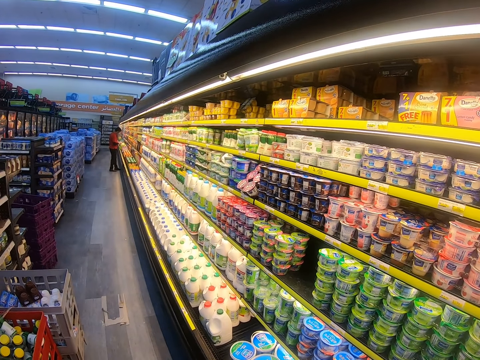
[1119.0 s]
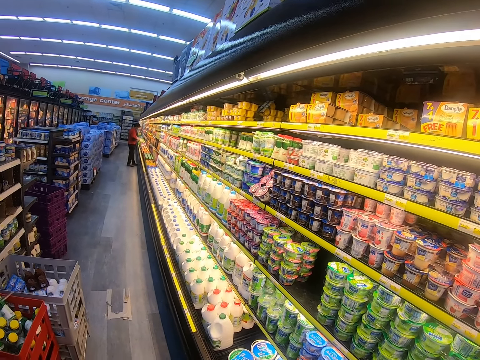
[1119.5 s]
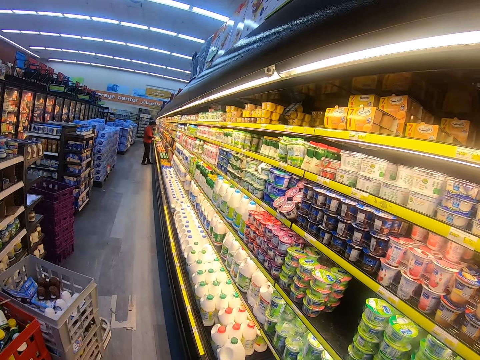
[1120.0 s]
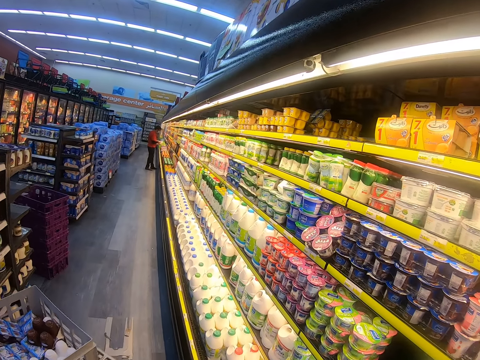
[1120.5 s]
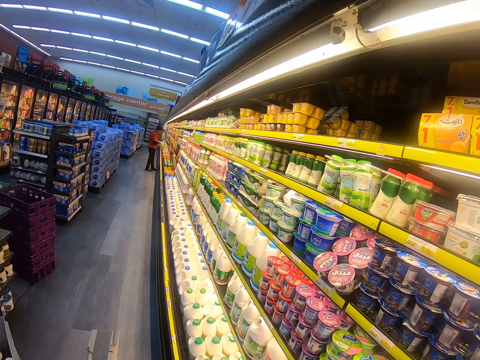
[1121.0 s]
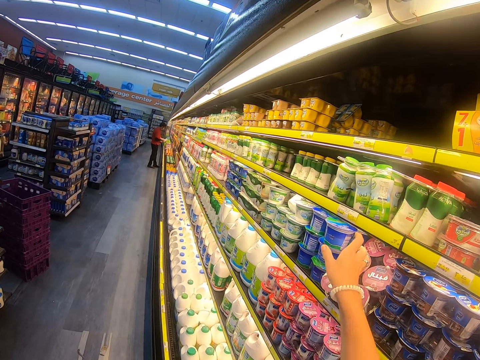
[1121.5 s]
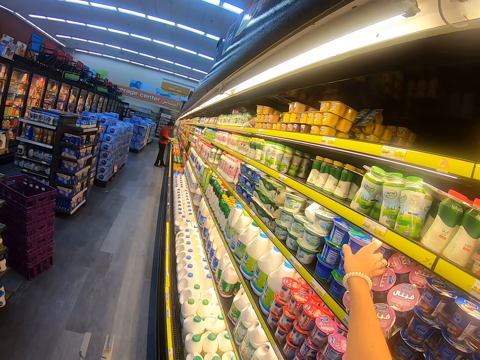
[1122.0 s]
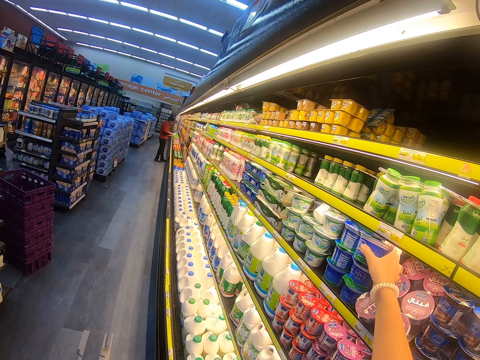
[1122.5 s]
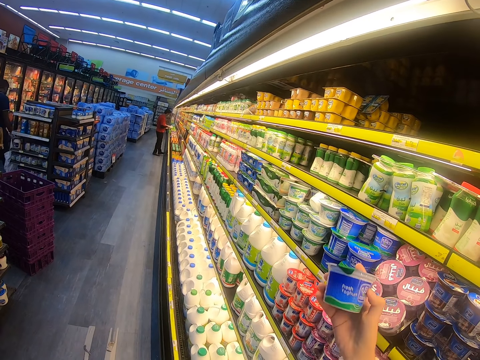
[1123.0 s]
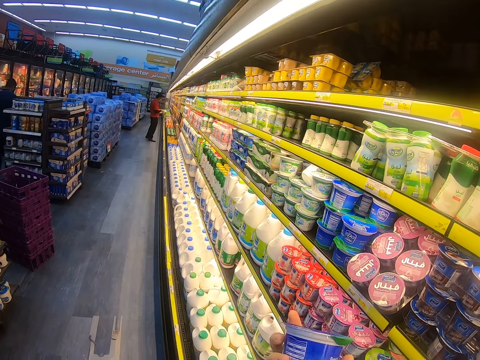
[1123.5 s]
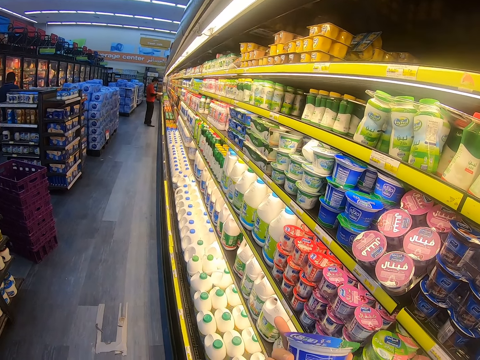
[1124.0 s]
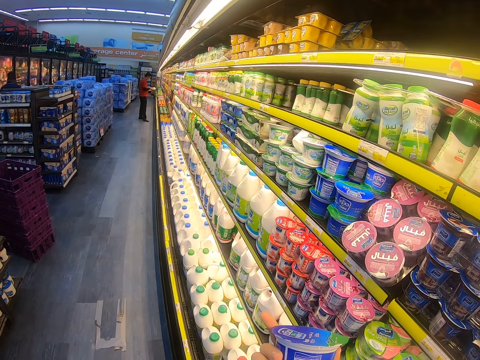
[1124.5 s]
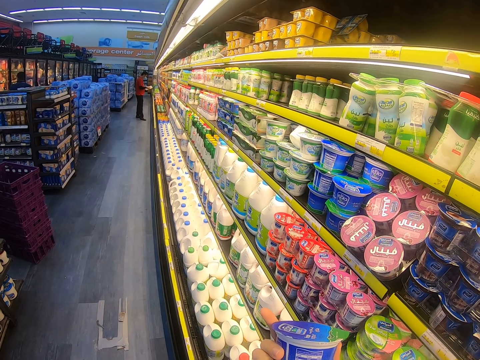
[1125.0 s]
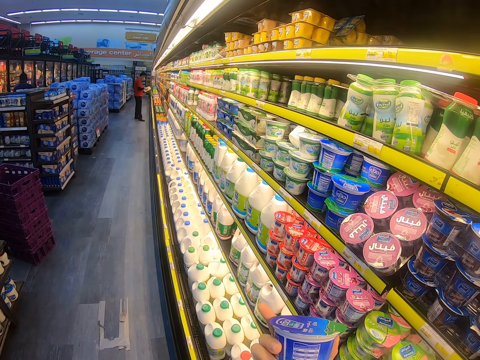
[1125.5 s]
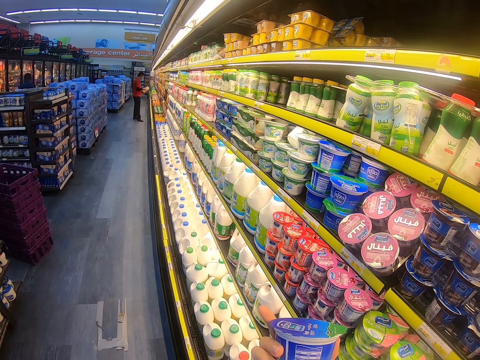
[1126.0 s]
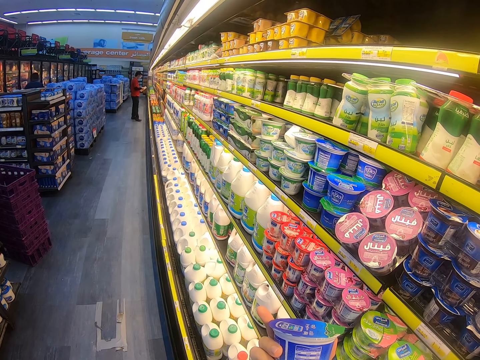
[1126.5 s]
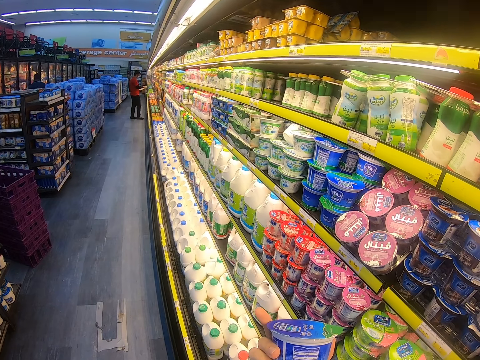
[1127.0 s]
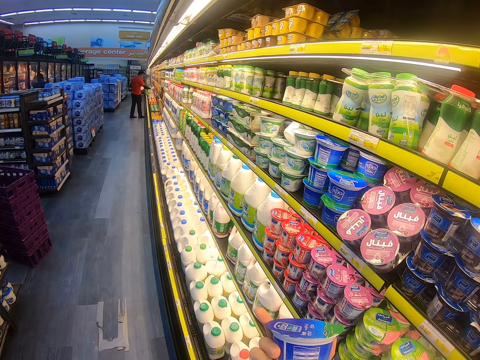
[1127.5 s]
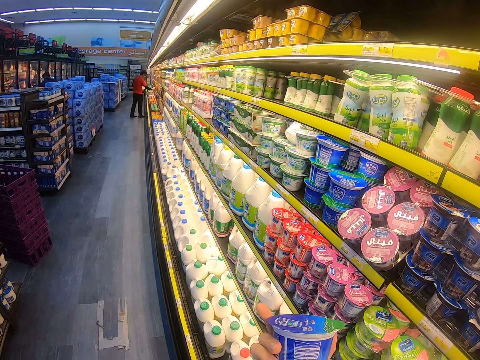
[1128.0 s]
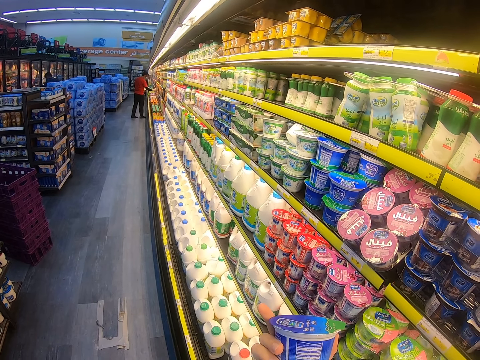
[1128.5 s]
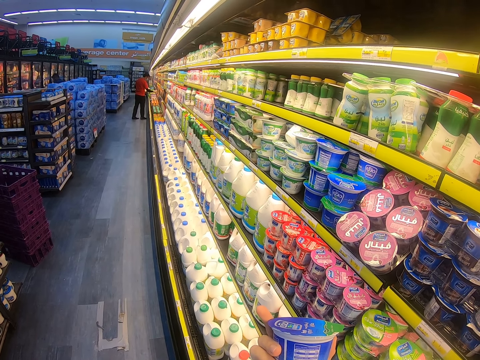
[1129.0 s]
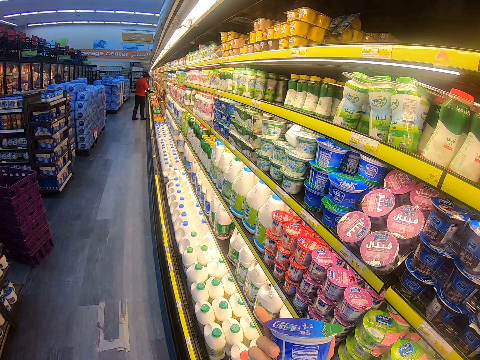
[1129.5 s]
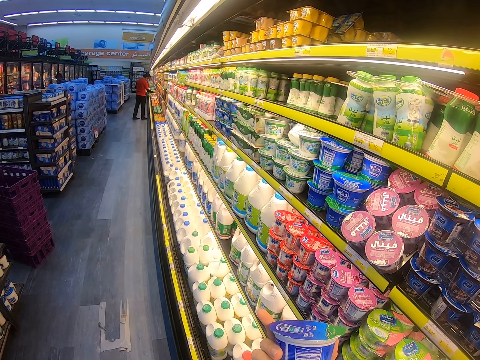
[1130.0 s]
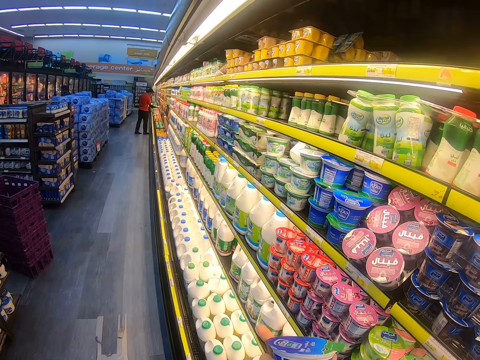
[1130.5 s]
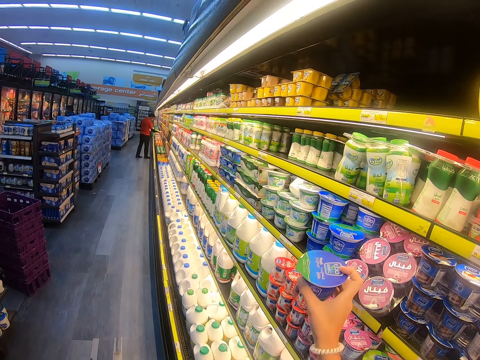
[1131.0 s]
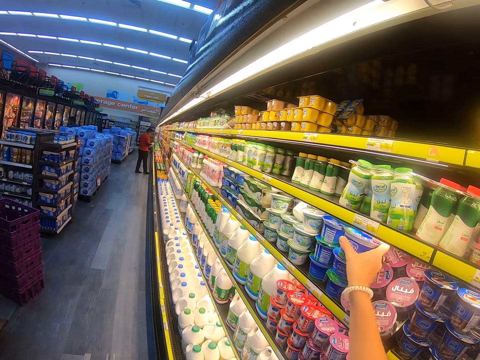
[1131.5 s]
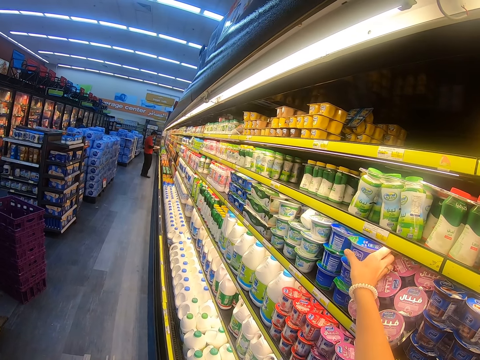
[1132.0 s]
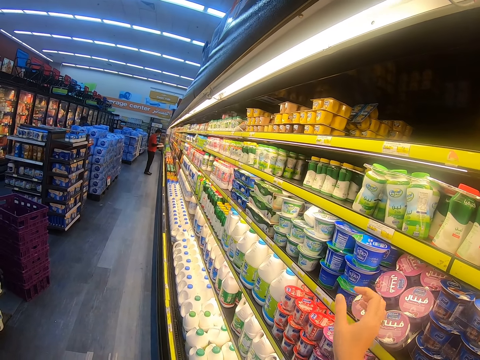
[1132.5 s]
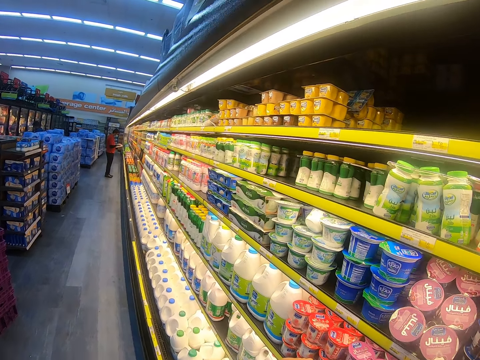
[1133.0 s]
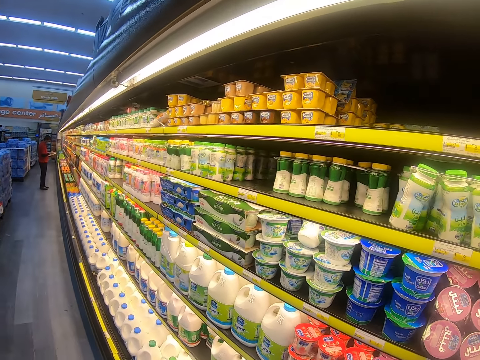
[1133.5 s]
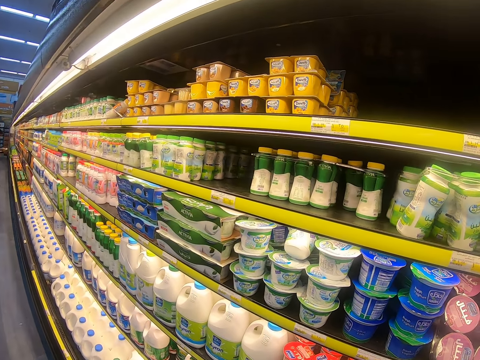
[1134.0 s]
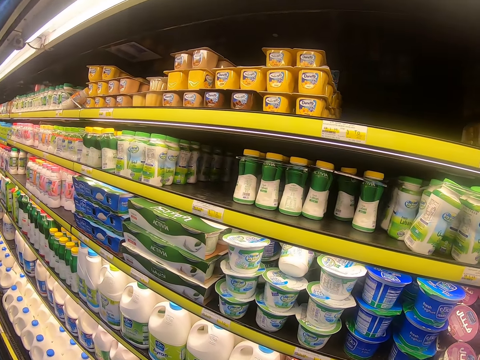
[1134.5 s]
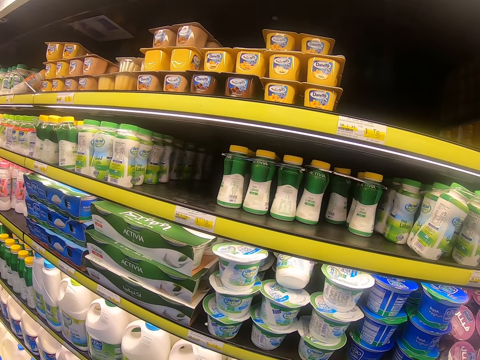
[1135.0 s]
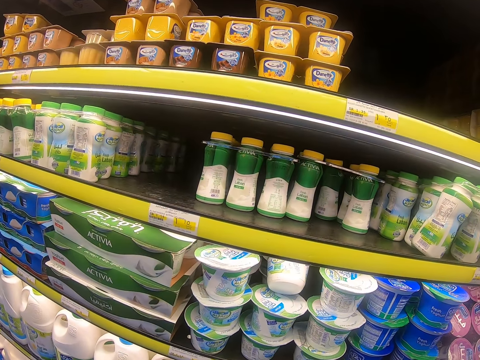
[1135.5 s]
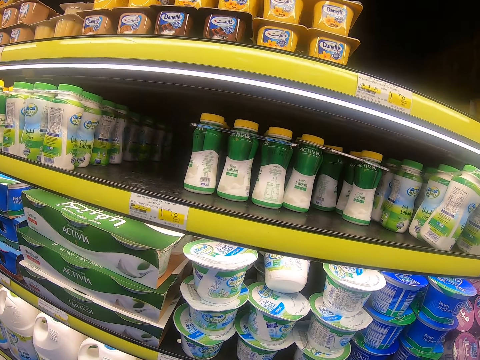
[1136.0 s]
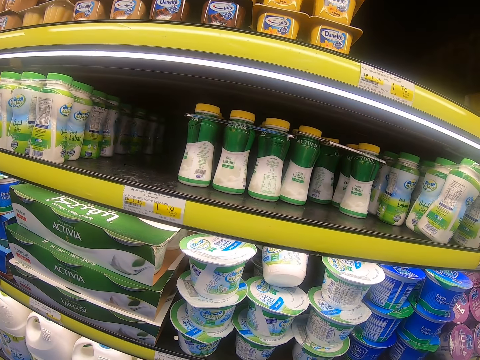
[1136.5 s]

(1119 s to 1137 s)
The other man pushes the trolley. Another man steps forward. The camera wearer picks yogurt or a container from the supermarket shelf. They focus on the yogurt. The first man does something. The camera wearer looks at the container. They return the yogurt into the shelf. They look around the supermarket shelves.

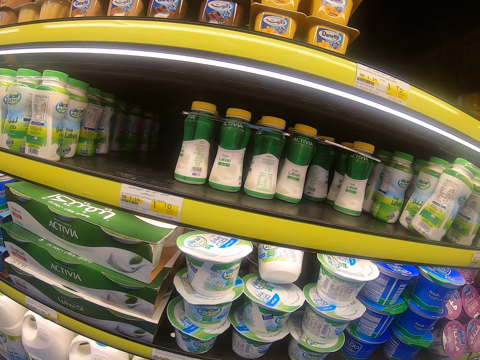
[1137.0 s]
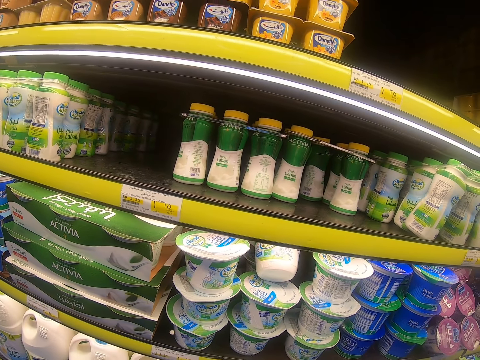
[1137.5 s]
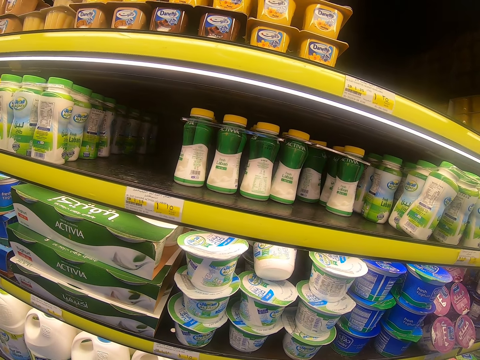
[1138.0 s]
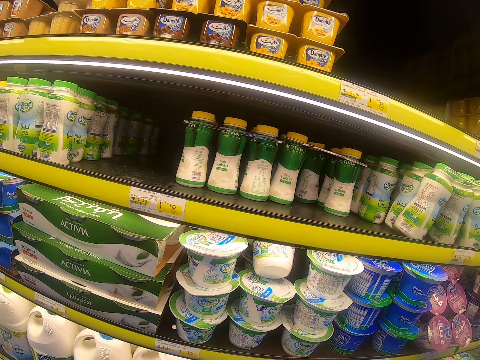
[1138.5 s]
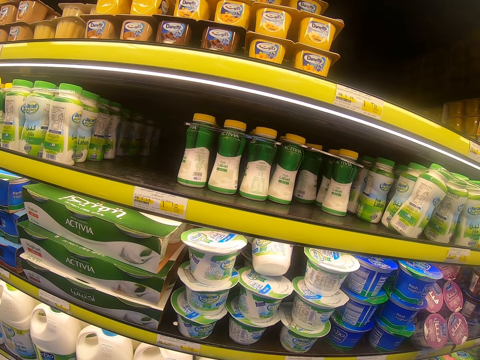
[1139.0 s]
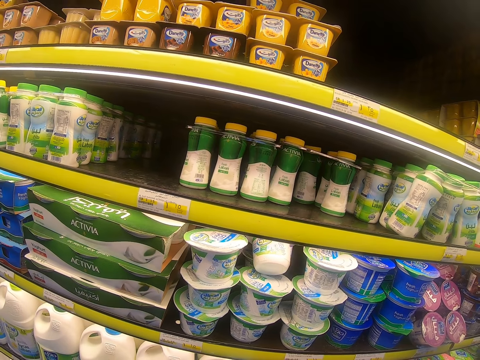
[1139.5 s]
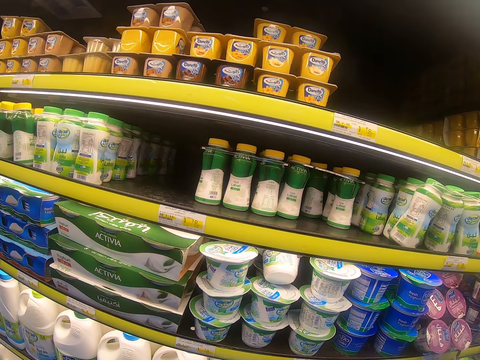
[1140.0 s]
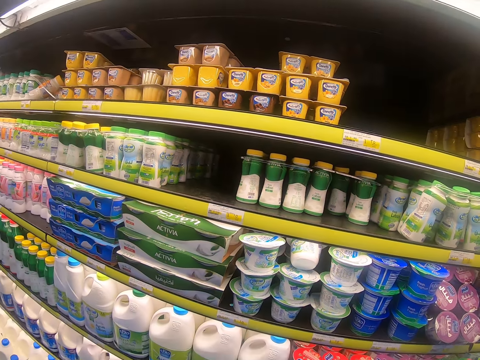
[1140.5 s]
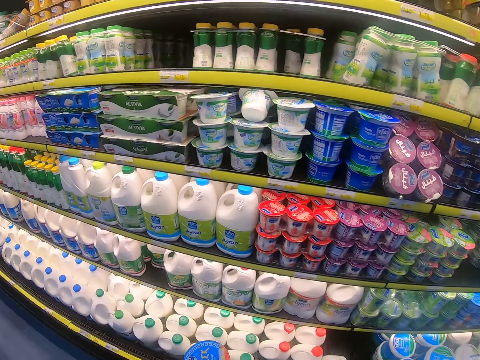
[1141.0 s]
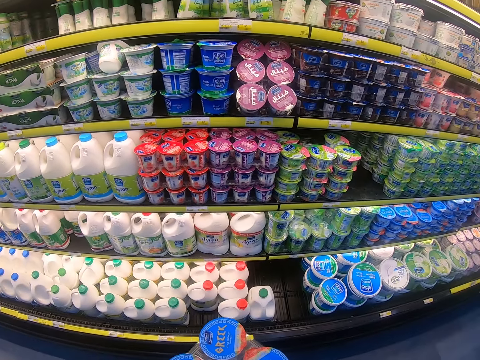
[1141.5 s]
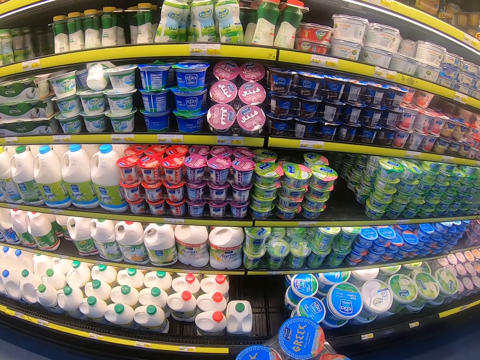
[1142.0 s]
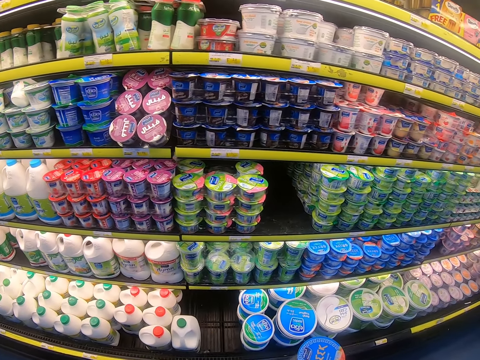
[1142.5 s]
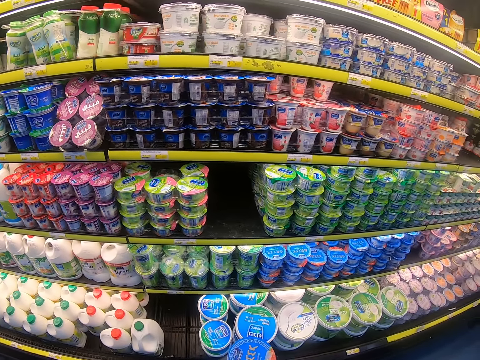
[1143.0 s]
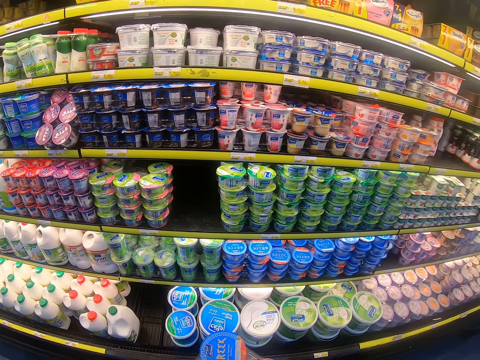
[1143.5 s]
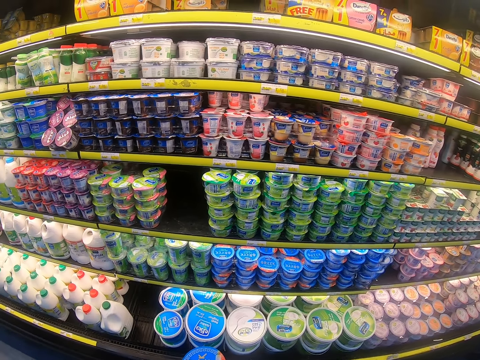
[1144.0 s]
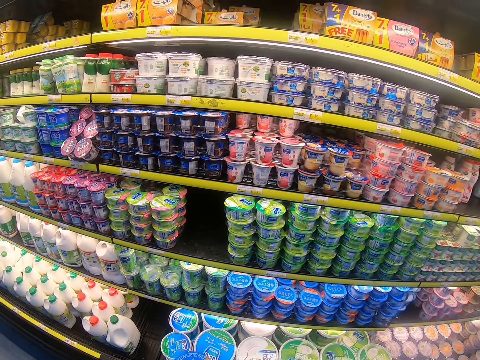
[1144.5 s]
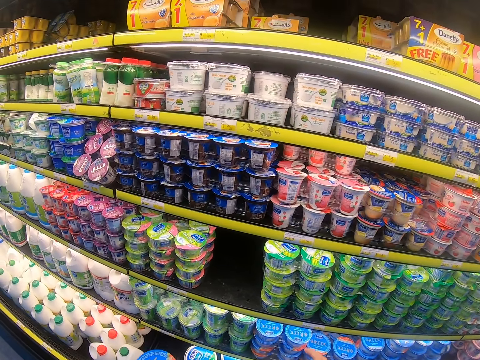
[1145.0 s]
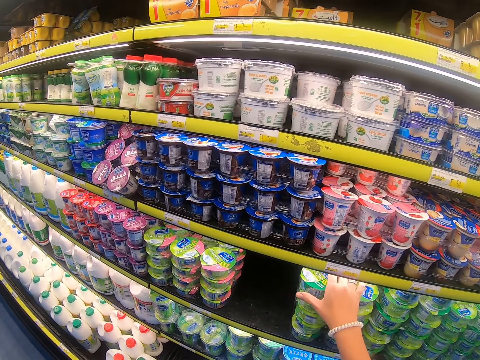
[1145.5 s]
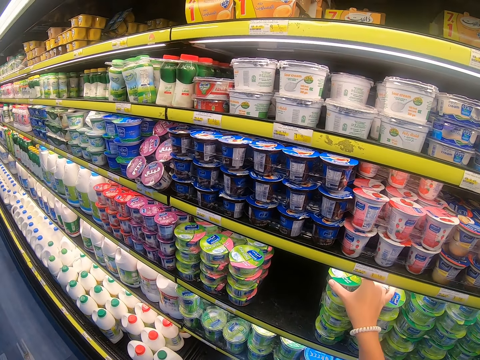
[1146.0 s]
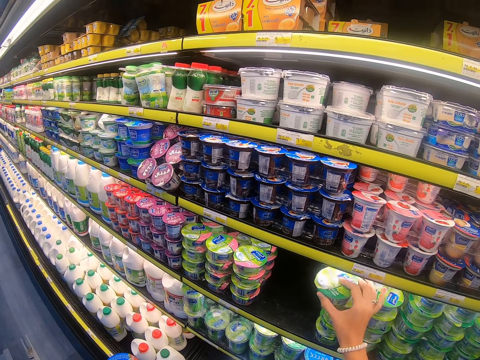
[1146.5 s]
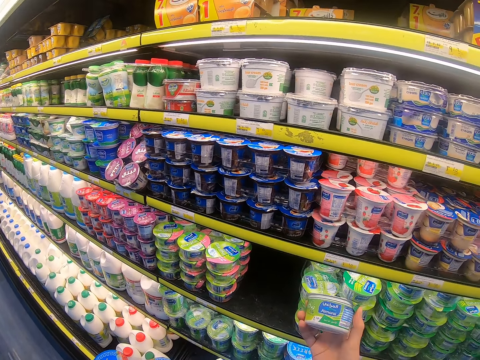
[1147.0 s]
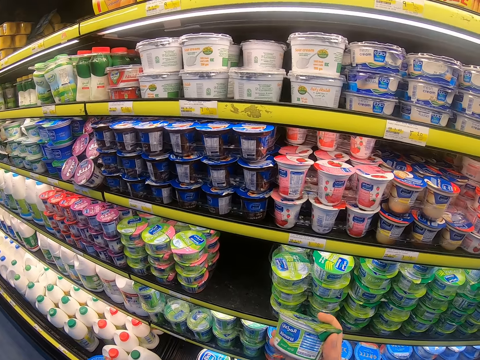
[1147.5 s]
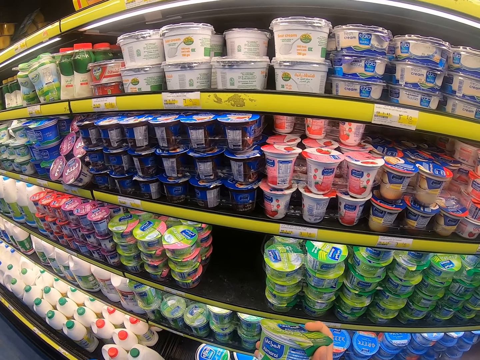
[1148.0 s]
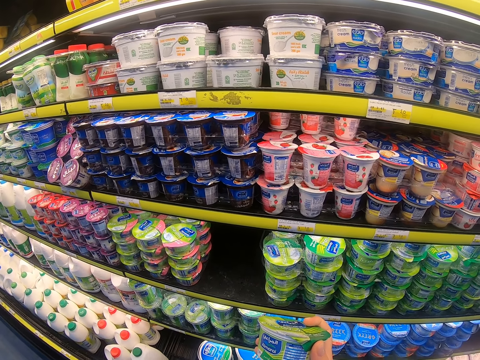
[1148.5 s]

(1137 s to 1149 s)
The camera wearer steps forward. They look around the supermarket shelves and walk around the supermarket. They pick yogurt or a container from the supermarket fridge. They look around the supermarket shelves. They look at the container.
